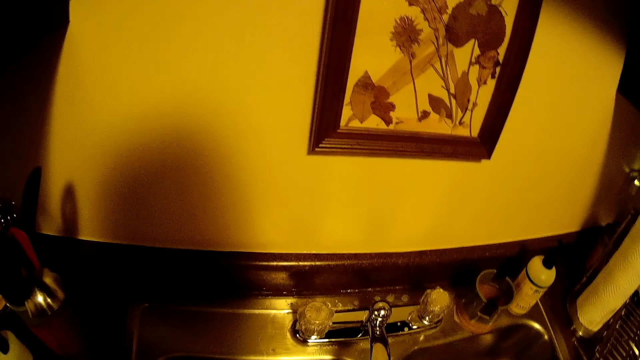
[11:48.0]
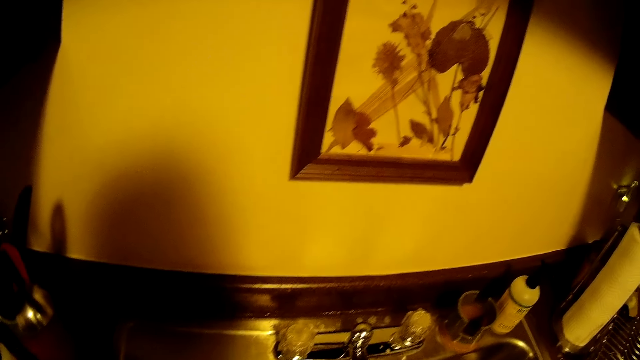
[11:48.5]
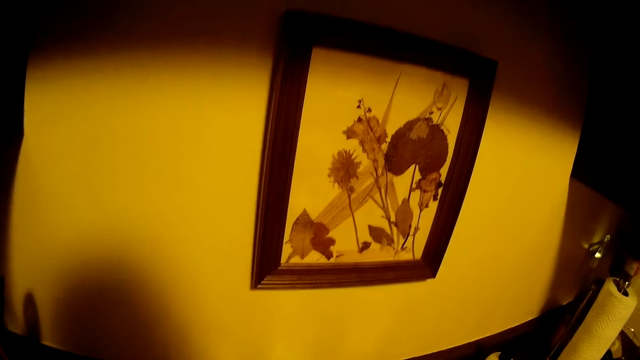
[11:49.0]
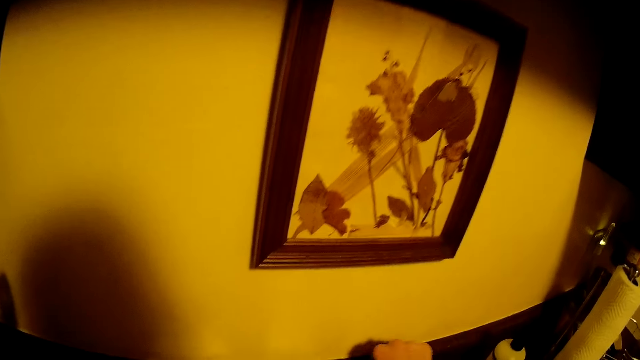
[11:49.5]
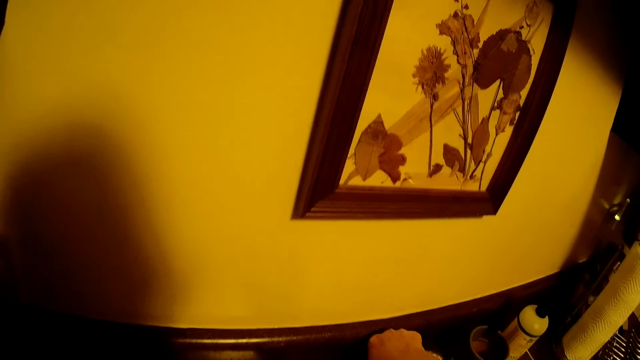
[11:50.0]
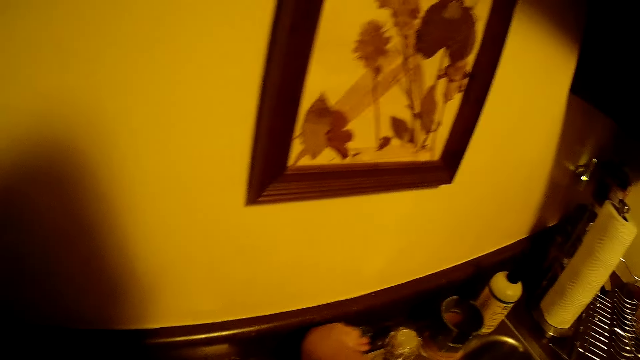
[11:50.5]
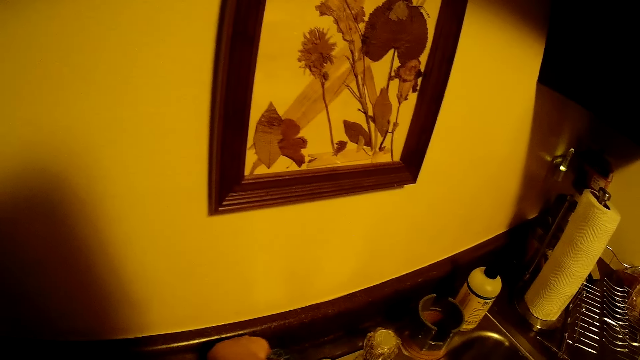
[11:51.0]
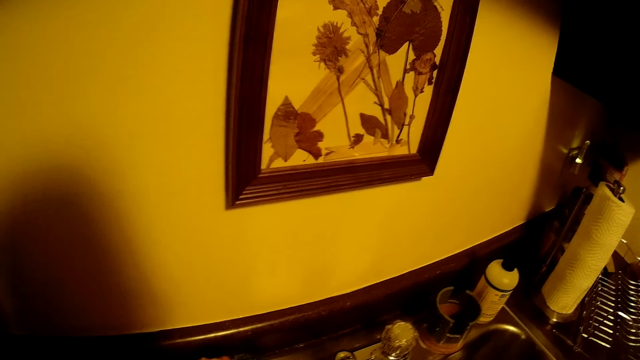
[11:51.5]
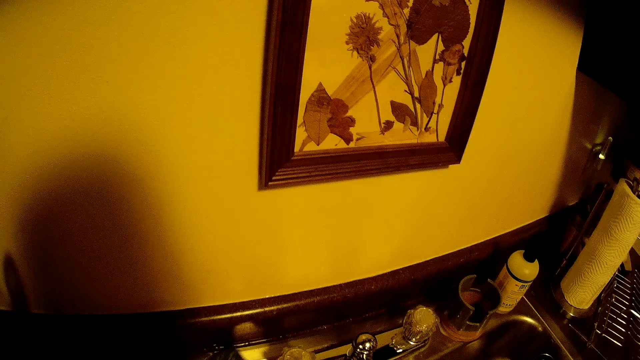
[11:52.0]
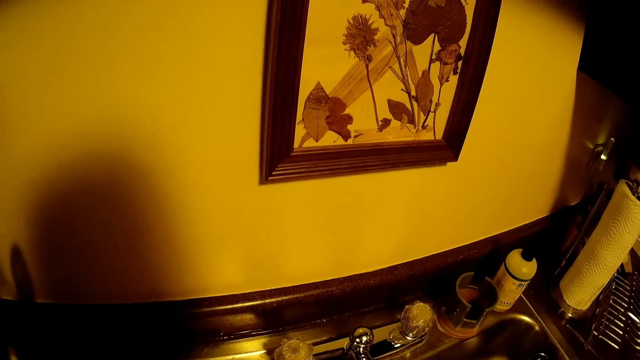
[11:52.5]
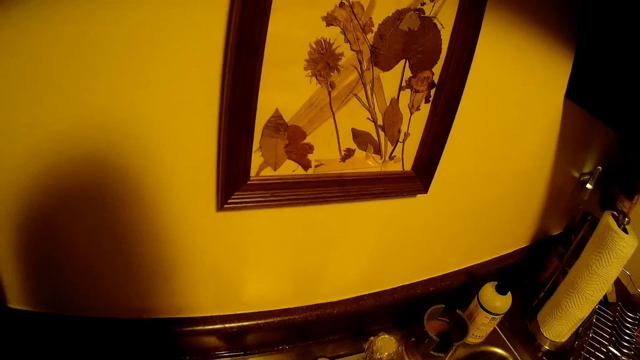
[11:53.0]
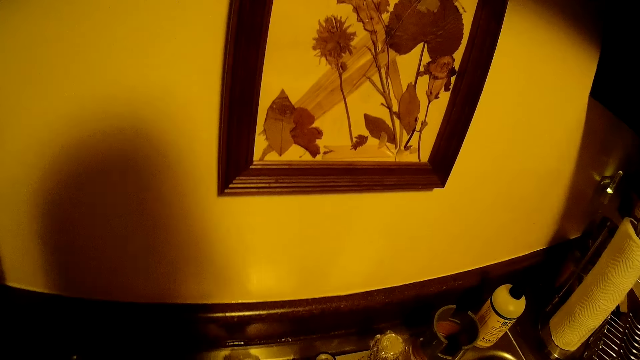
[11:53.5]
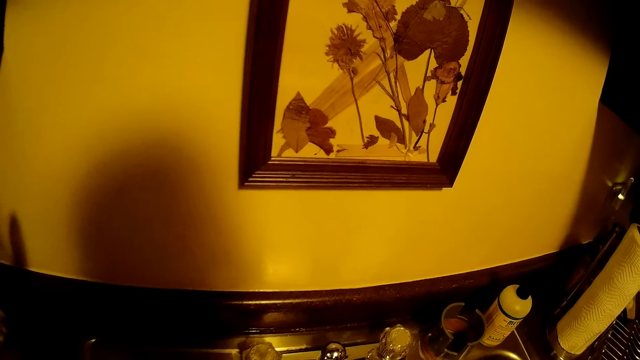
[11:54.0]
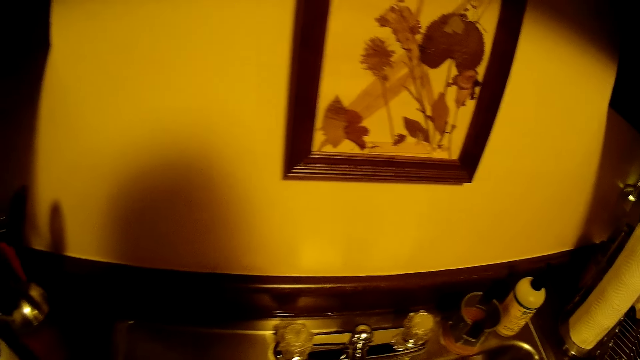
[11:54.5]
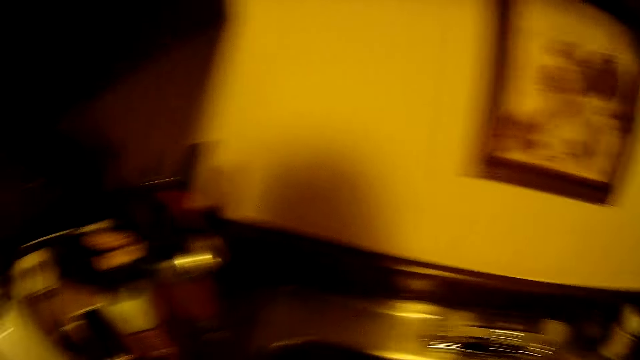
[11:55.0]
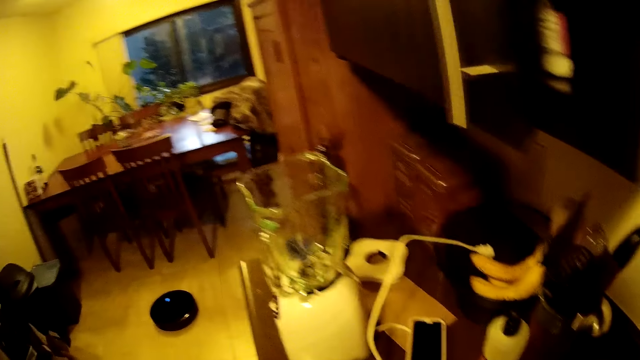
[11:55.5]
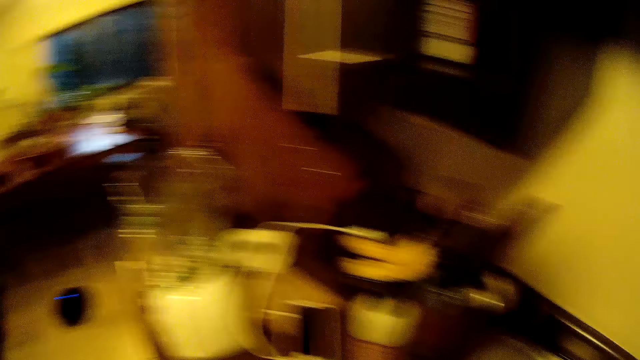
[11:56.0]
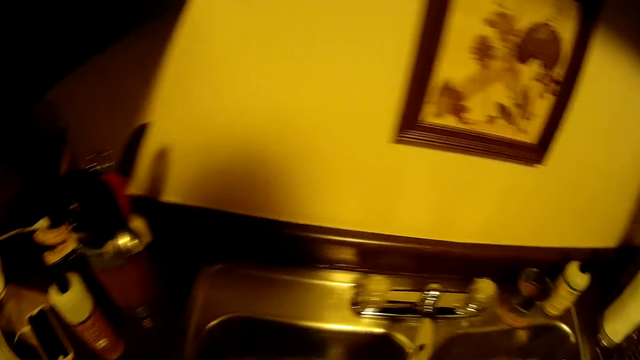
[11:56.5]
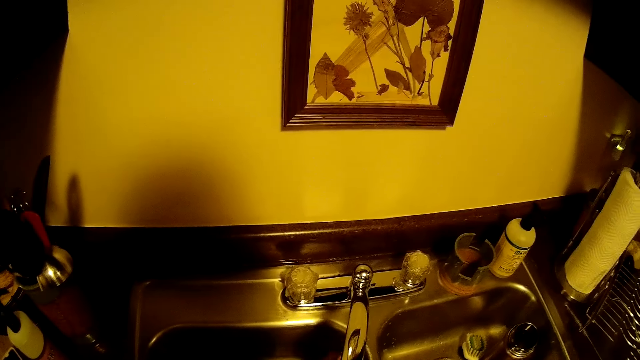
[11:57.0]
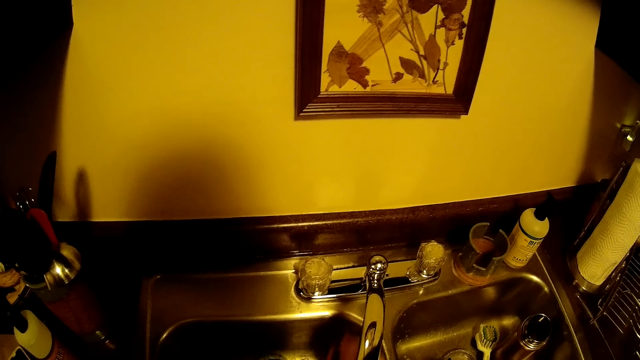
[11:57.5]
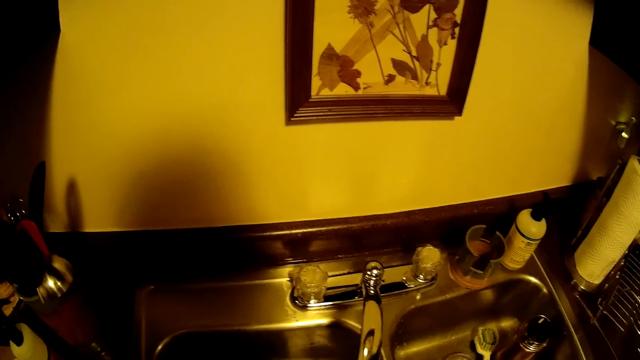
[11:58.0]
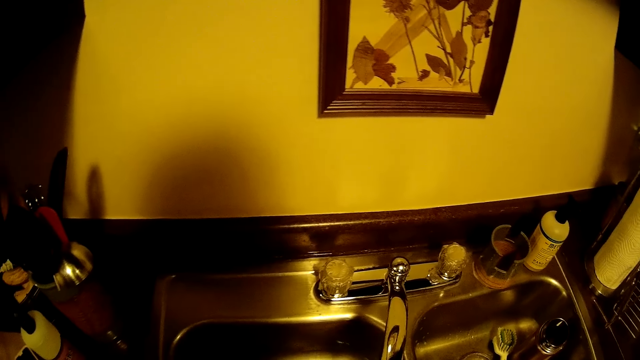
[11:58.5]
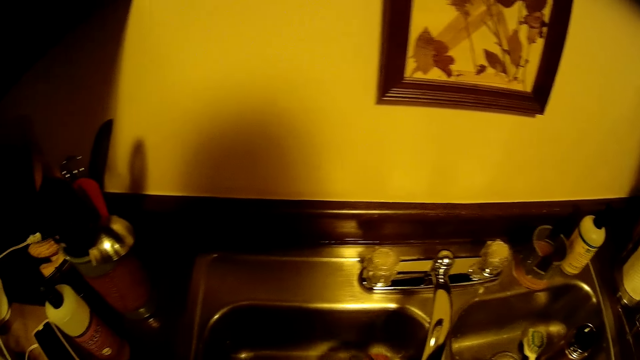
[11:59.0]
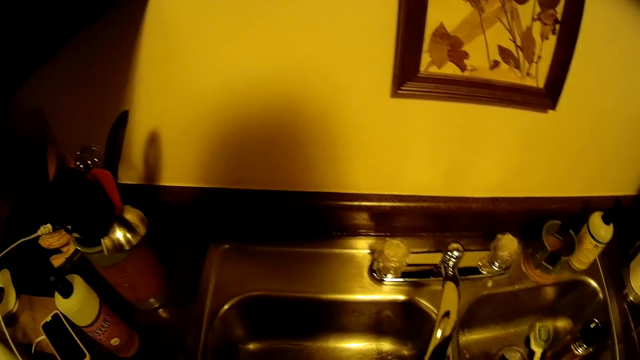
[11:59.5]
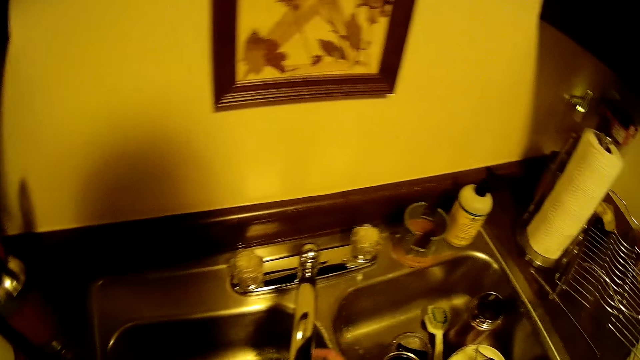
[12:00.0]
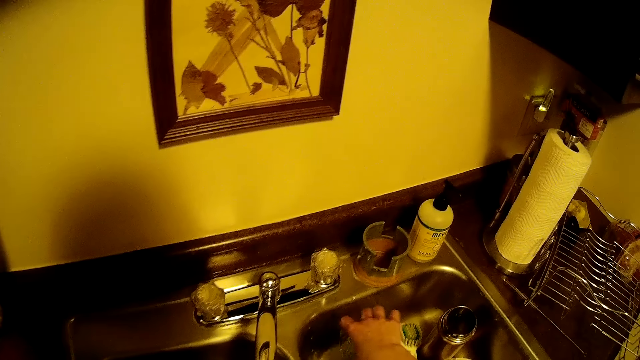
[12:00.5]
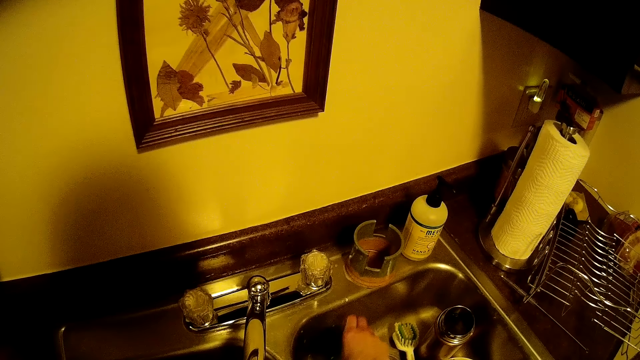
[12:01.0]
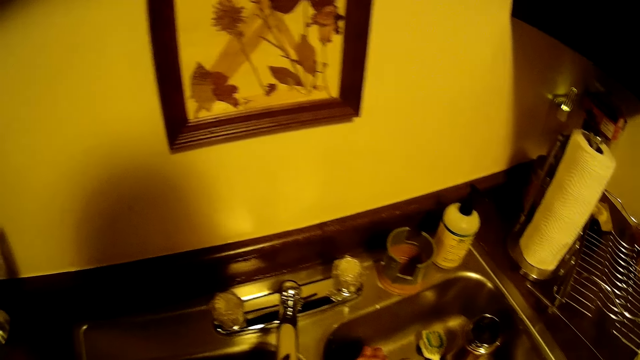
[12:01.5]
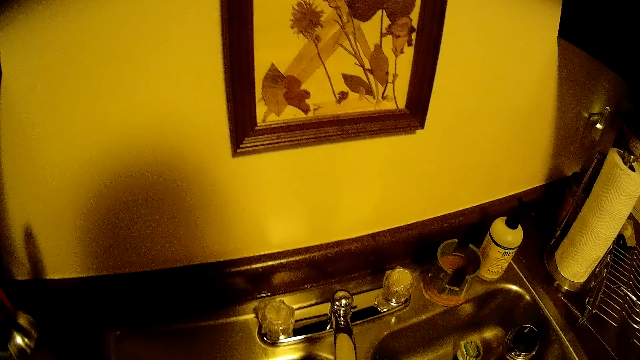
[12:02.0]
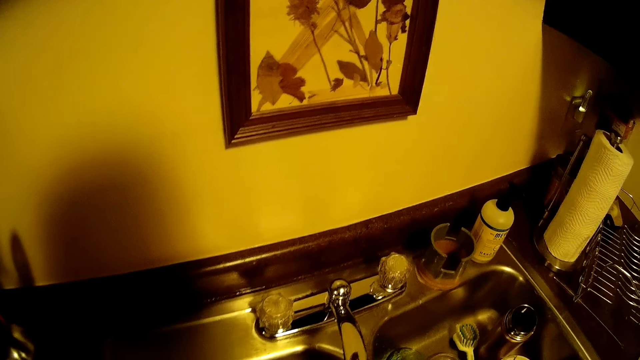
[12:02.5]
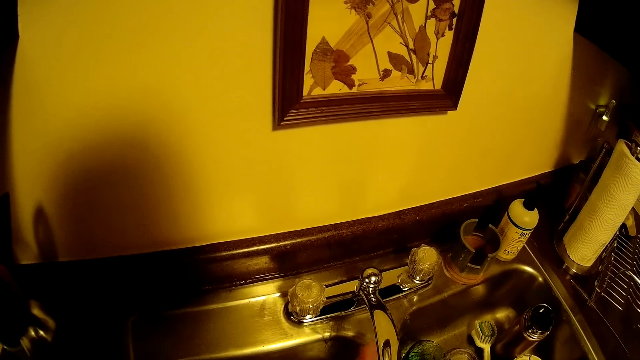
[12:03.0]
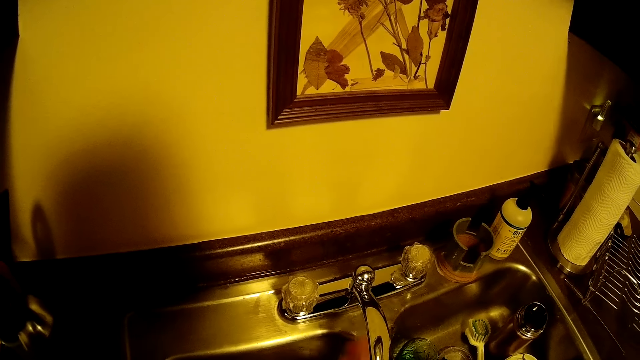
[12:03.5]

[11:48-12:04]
The camera wearer cleans the sink with the sponge in her right hand. She pours water from the cup in her right hand on the sink. She pours water from the cup in her right hand on the sink again.

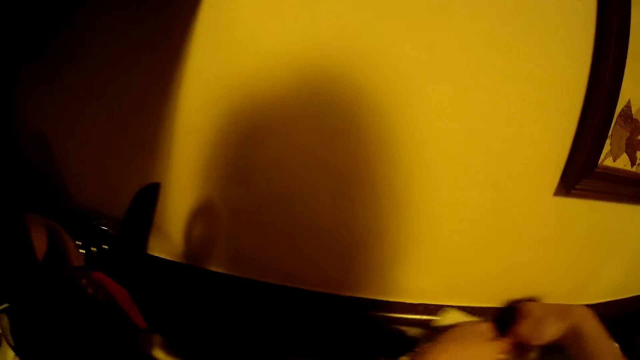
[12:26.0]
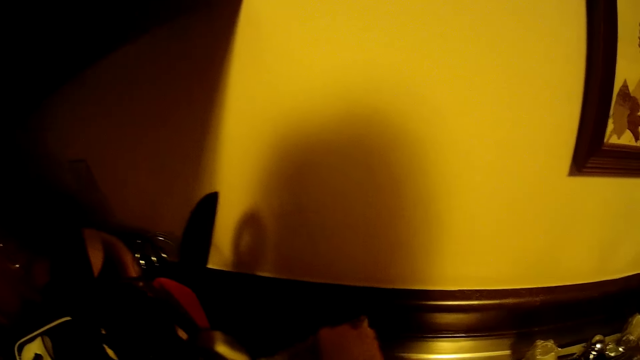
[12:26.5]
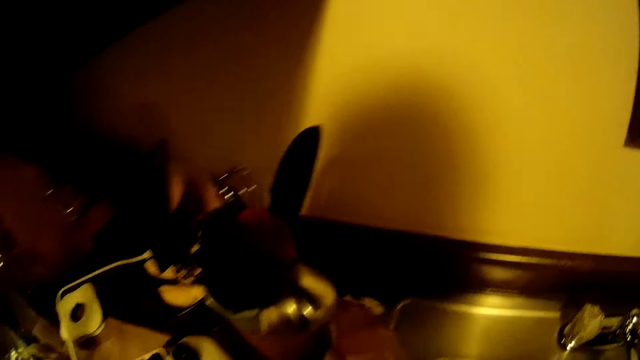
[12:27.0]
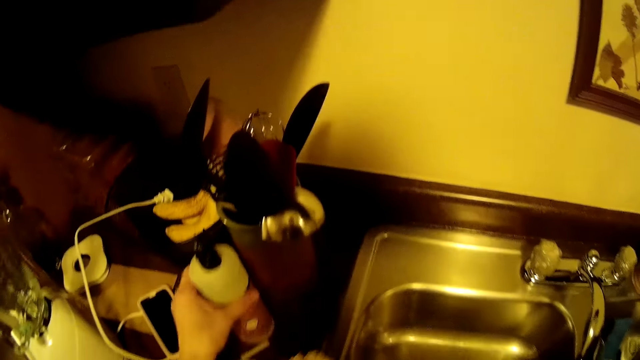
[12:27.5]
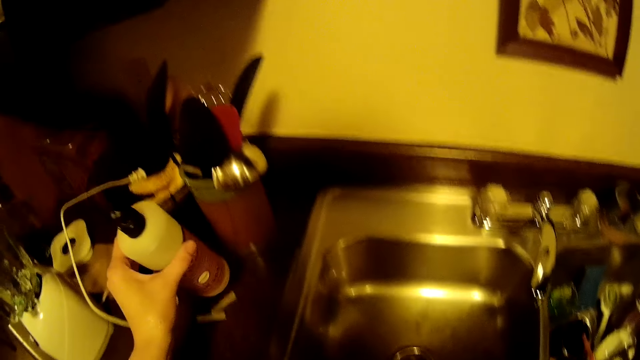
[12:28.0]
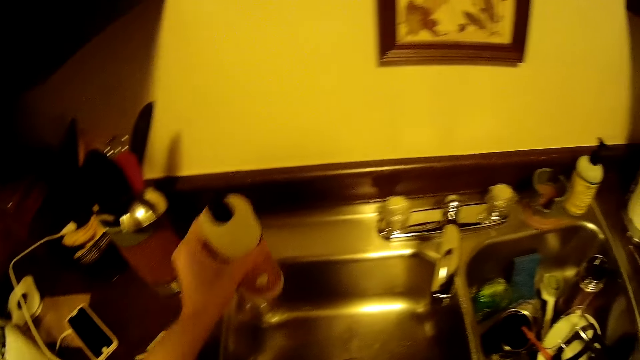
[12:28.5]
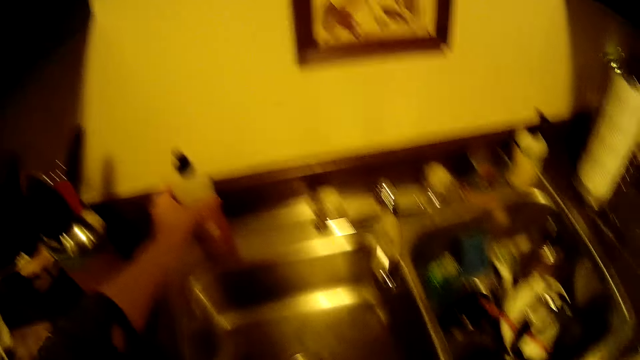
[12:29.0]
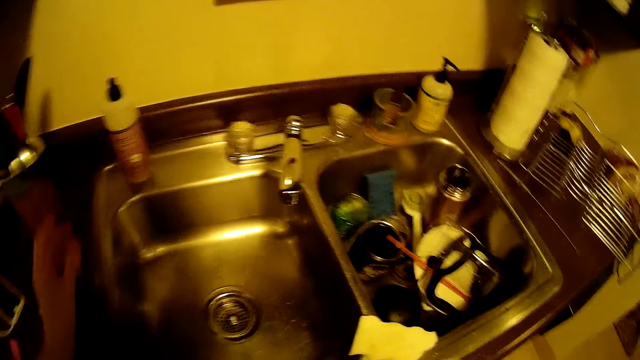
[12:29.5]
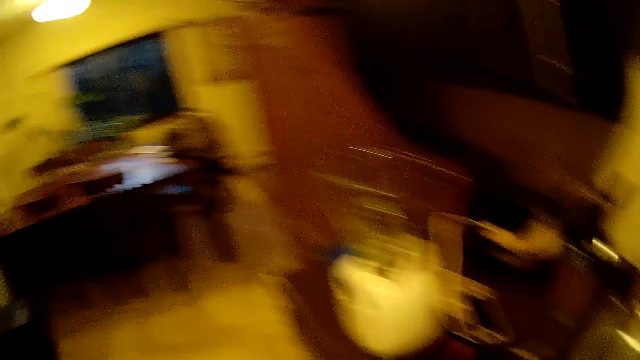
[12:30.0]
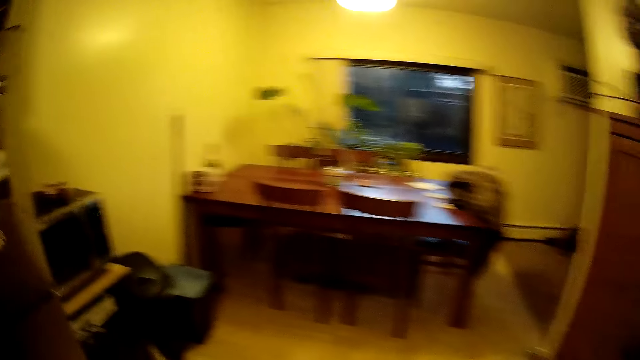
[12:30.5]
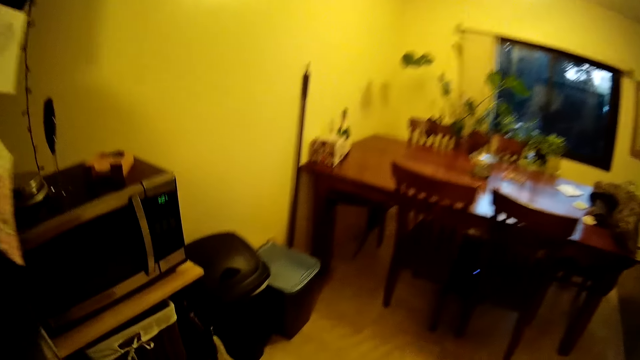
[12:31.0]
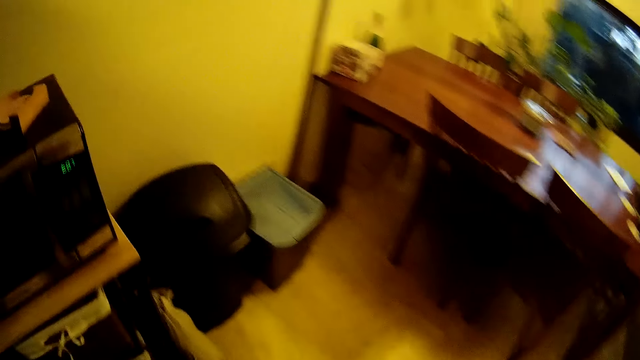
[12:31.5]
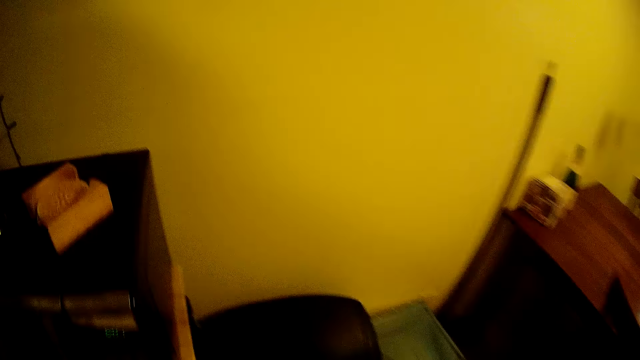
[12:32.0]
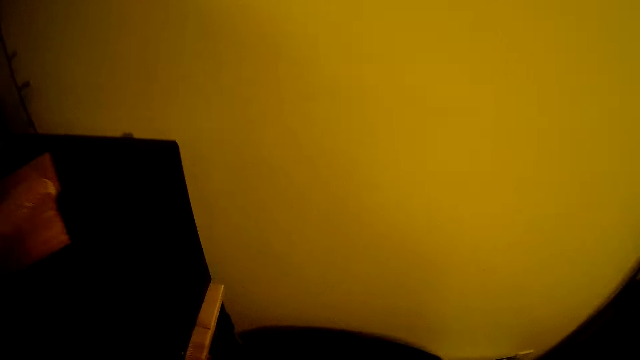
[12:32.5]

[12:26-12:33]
The camera wearer moves a bottle on the sink with her left hand.
